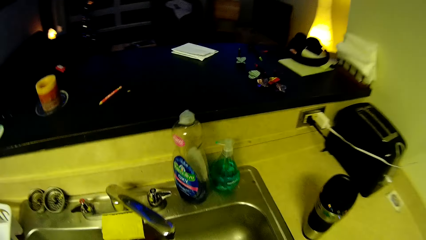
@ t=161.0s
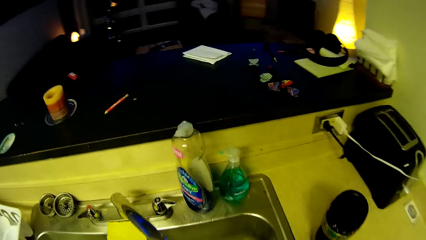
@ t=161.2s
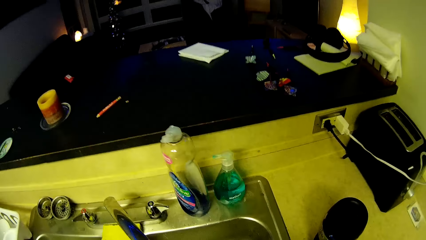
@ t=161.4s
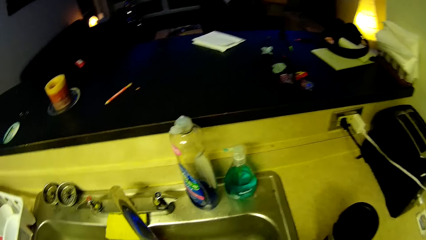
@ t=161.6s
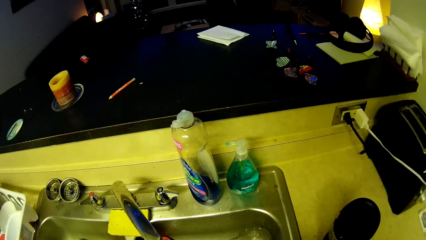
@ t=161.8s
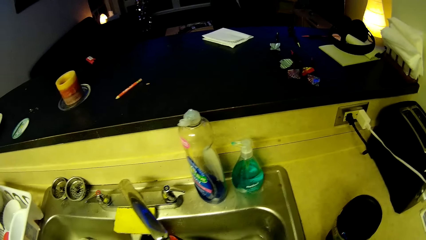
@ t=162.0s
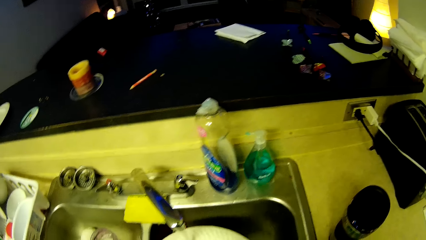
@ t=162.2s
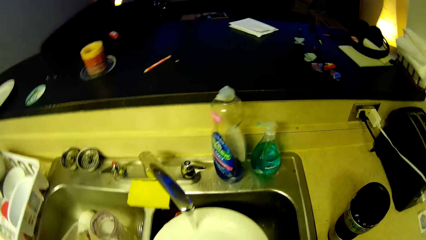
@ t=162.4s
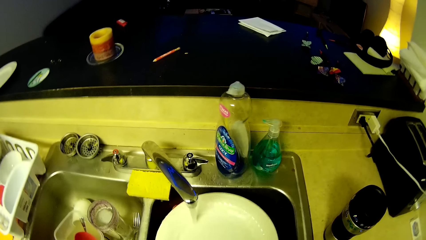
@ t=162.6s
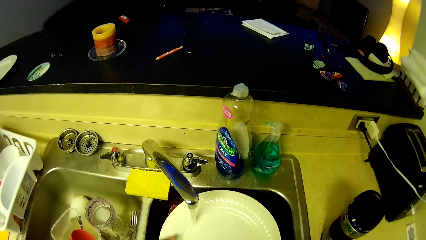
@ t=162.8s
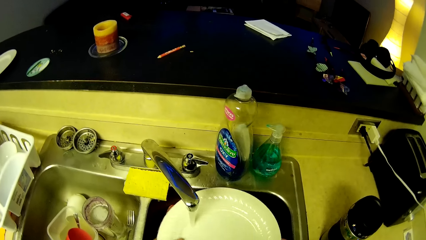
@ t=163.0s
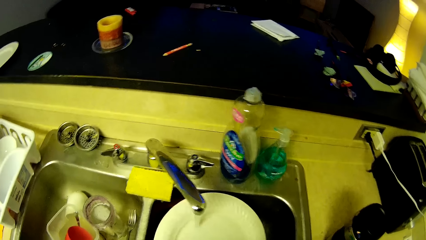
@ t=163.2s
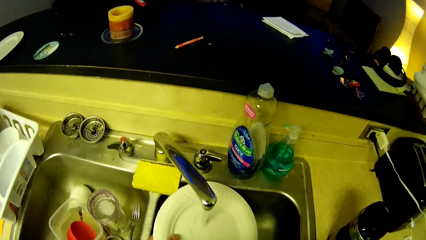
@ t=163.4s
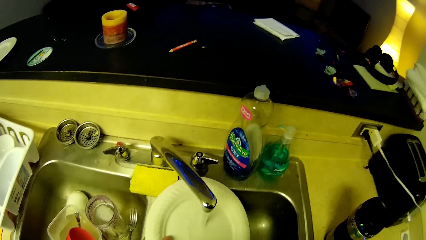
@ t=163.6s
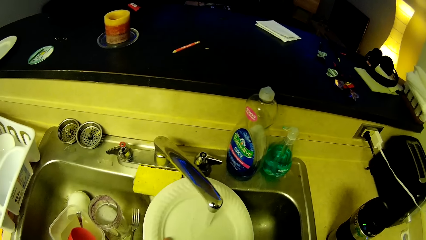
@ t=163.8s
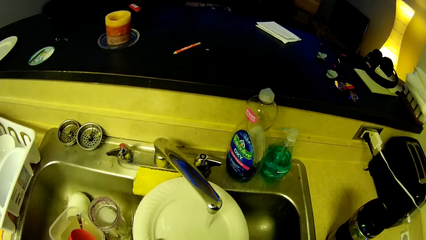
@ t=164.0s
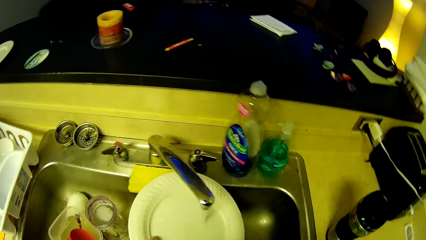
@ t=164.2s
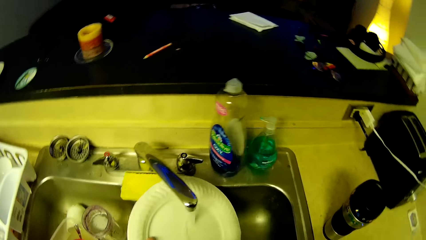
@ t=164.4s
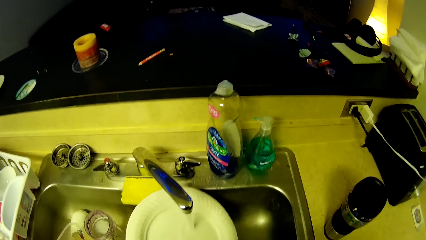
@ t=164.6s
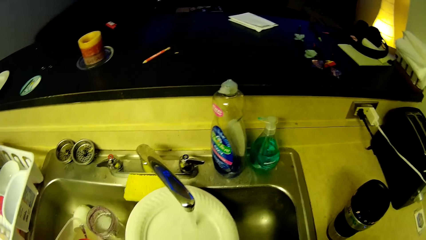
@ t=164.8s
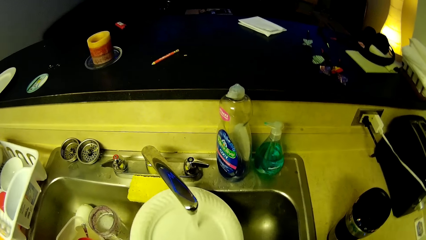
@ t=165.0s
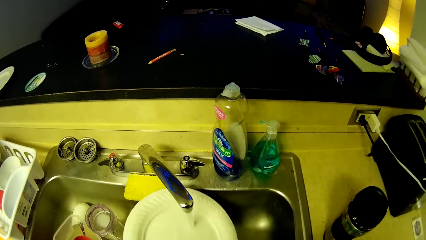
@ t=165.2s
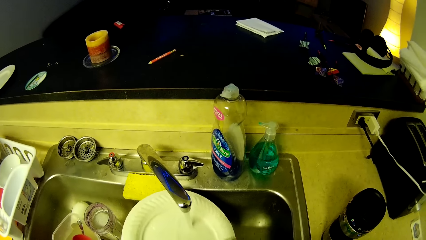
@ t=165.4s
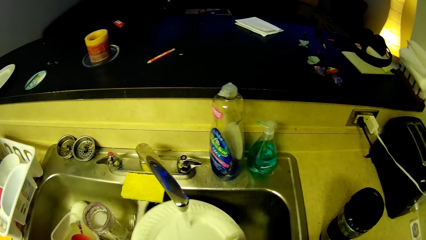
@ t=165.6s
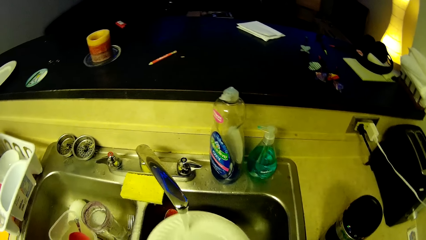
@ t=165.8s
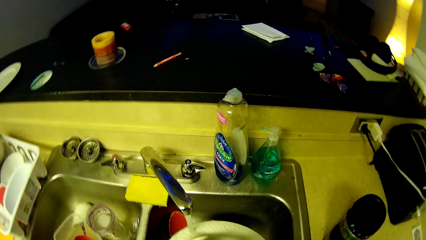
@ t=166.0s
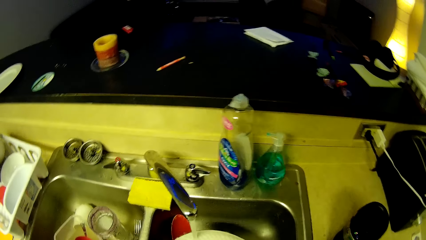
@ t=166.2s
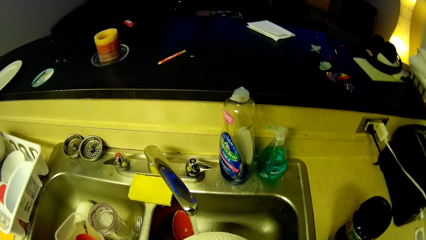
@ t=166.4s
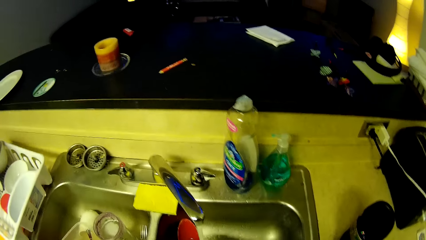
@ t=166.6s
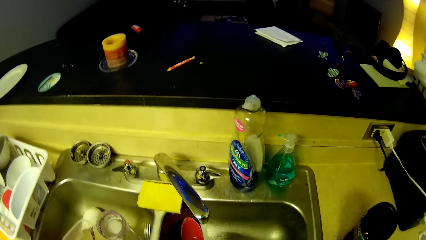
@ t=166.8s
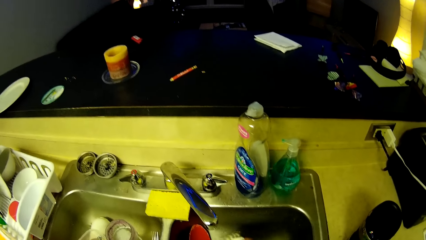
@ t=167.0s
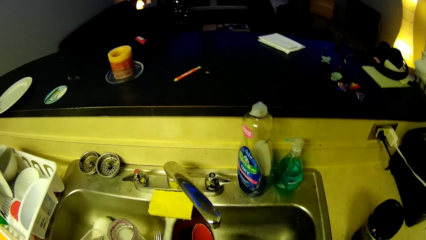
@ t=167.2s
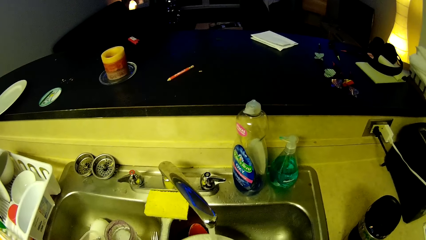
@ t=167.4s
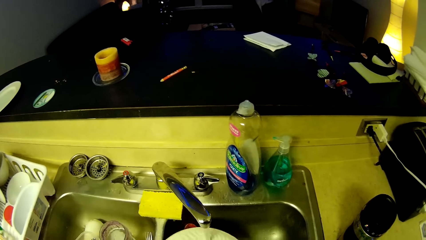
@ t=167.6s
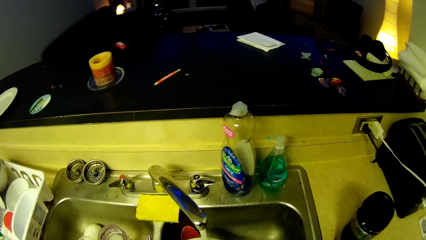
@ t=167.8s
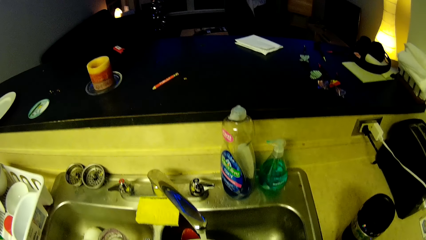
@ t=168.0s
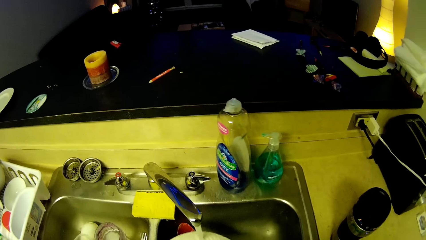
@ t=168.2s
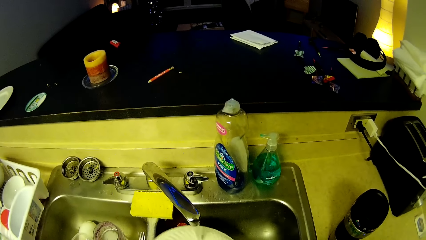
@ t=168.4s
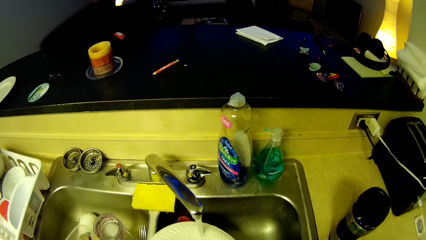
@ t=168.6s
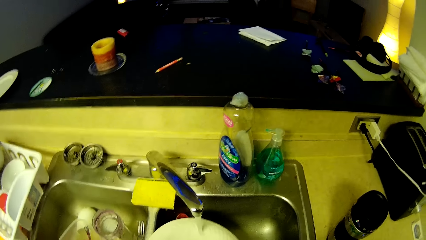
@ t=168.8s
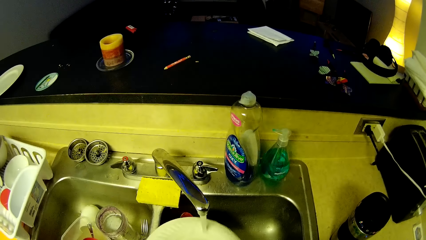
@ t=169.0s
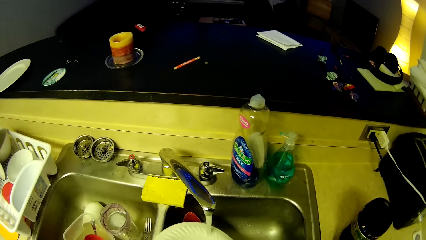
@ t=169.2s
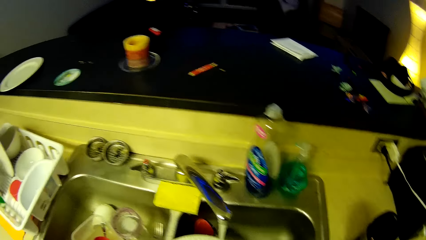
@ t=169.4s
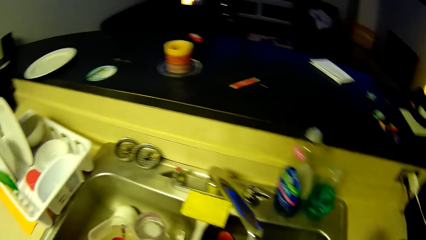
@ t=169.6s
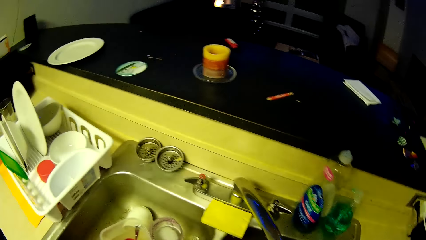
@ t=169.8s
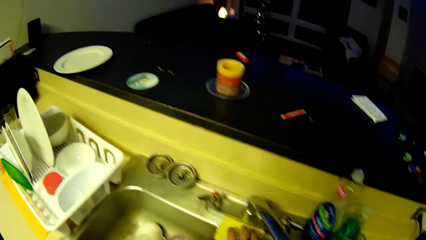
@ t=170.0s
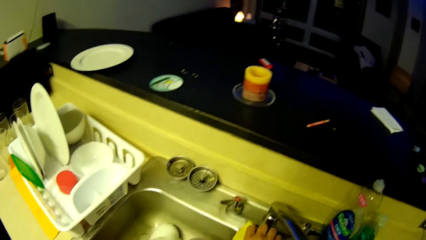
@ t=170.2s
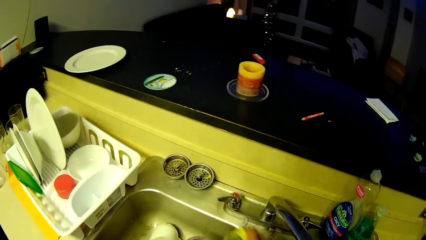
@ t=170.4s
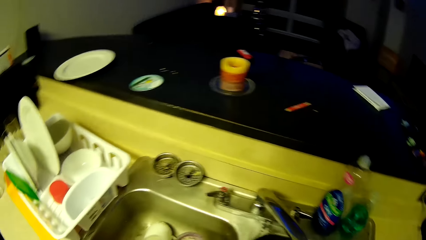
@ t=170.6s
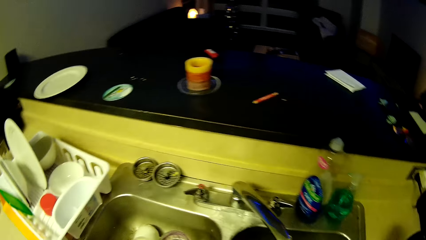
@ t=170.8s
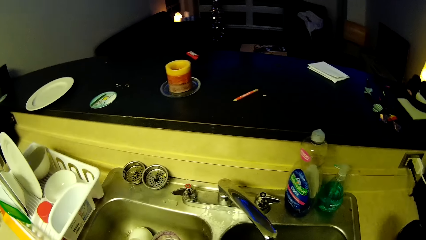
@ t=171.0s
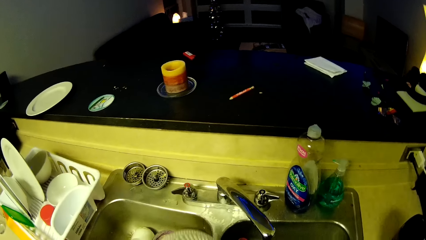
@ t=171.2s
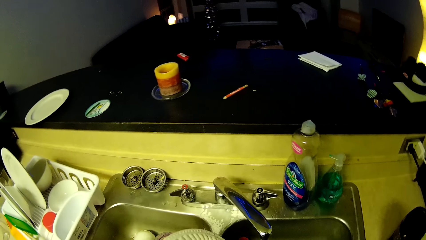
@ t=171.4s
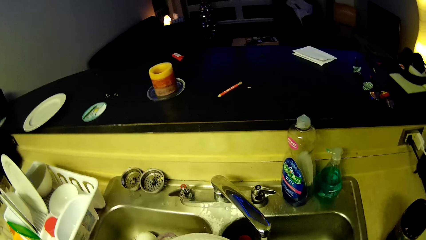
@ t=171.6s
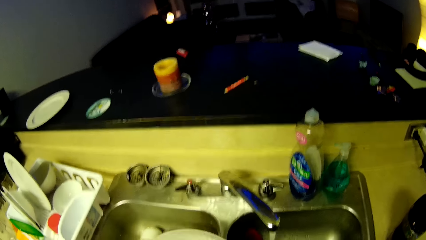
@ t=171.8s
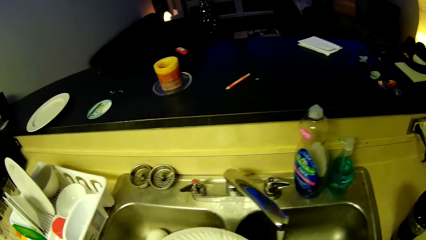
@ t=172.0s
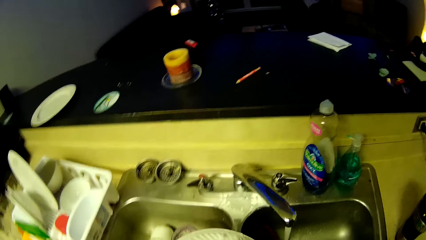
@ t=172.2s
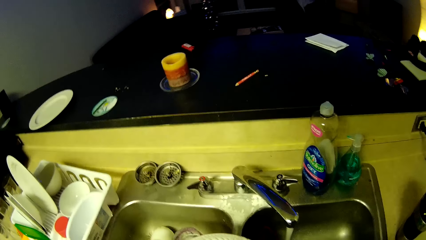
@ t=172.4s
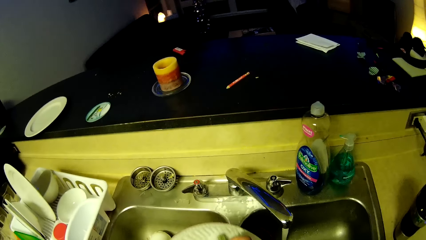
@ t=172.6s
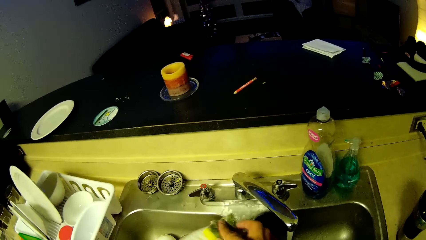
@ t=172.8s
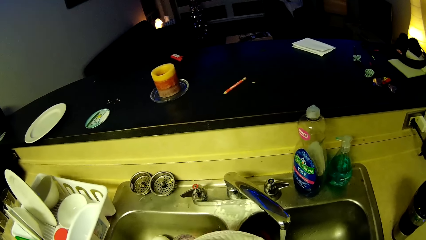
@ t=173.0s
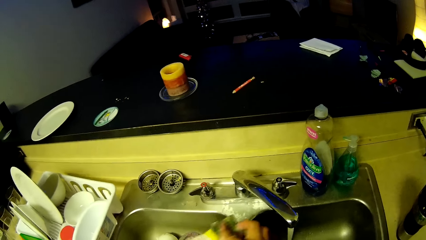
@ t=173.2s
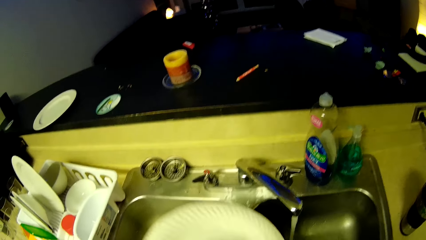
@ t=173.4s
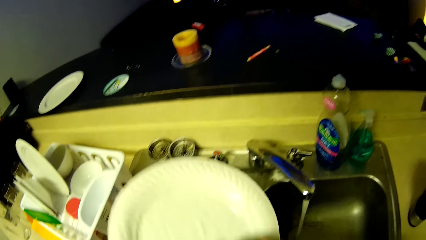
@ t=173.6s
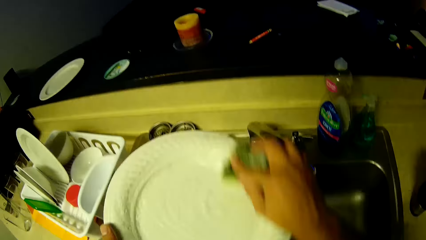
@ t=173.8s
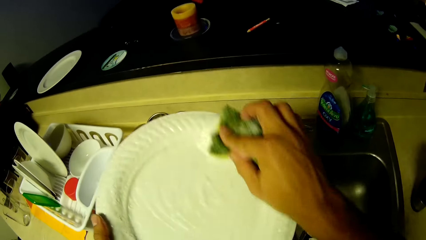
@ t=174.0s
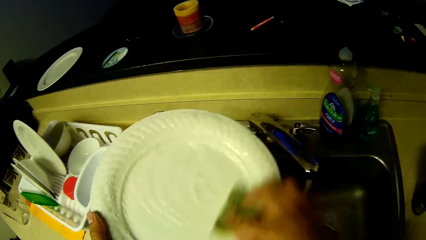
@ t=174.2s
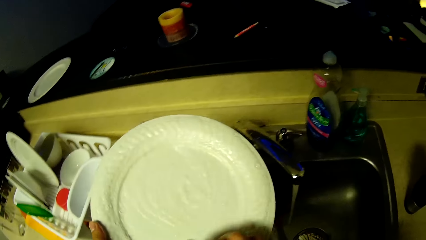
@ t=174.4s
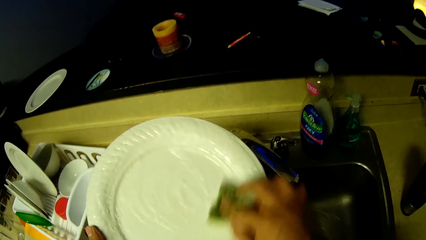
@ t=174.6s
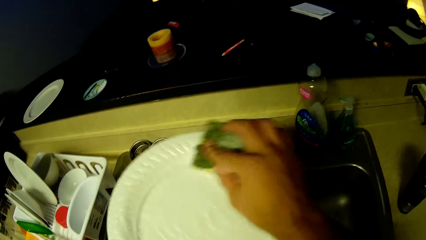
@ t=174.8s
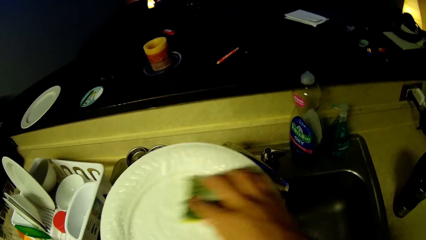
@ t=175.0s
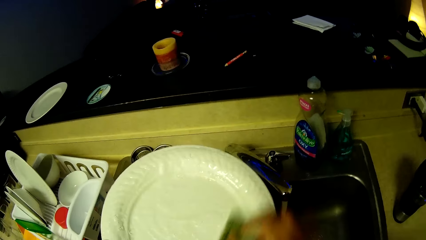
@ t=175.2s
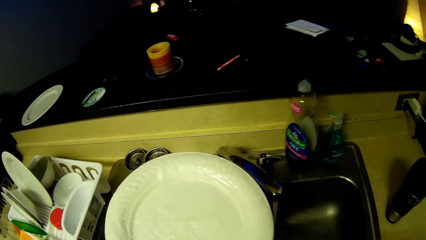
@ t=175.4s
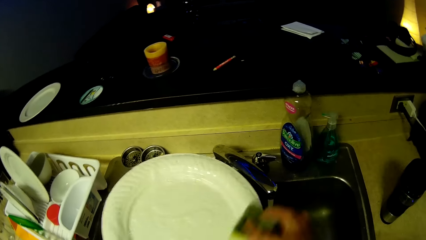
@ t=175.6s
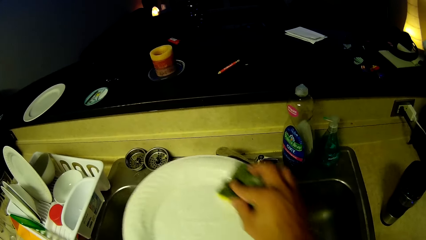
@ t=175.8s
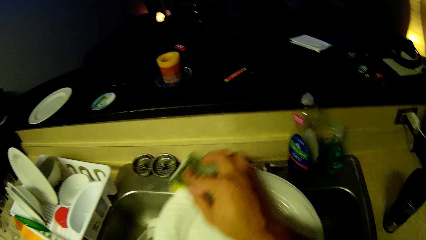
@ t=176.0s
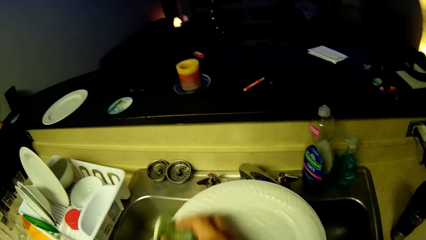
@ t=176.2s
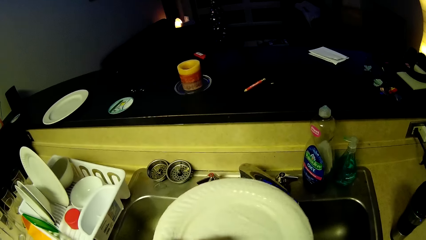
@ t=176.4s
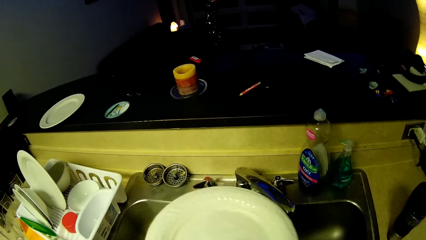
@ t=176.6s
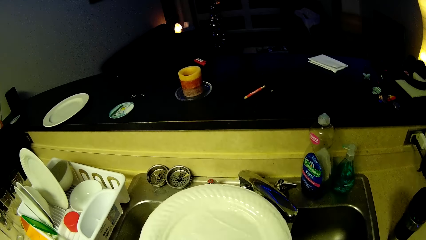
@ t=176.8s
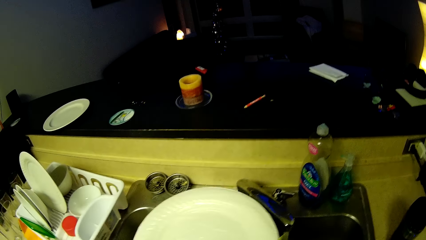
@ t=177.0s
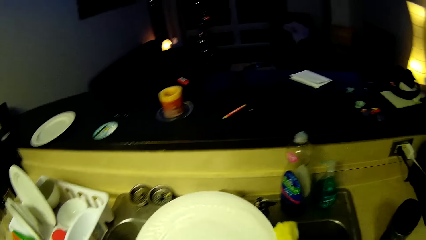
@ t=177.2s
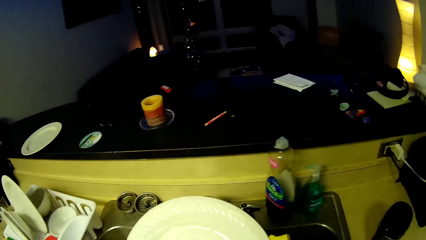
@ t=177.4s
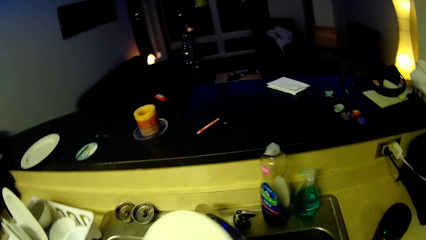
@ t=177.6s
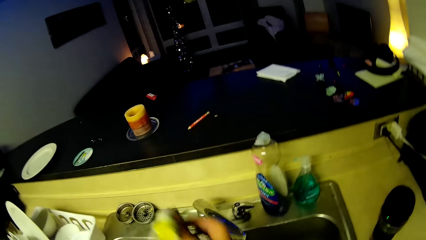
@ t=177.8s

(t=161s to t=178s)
The camera wearer walks towards a kitchen sink. He rinses a plate with running water. He washes another plate in his left hand with a sponge in his right hand. He picks up a scrubber on the kitchen sink. He cleans the plate with the scrubber.
